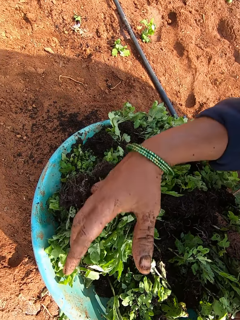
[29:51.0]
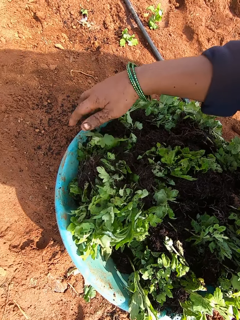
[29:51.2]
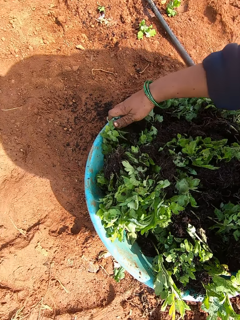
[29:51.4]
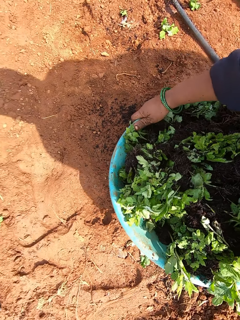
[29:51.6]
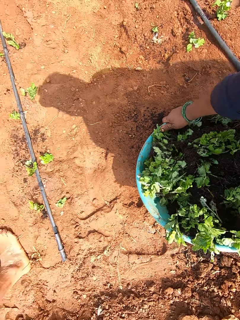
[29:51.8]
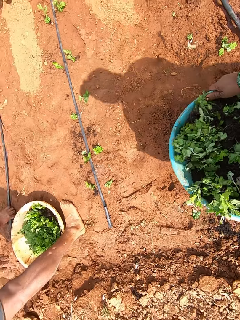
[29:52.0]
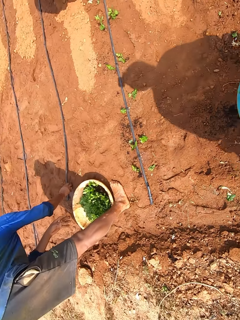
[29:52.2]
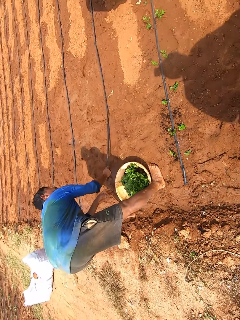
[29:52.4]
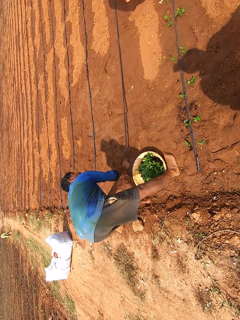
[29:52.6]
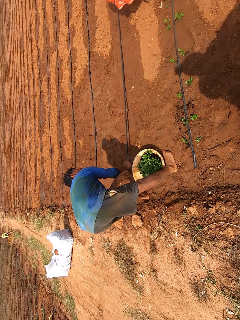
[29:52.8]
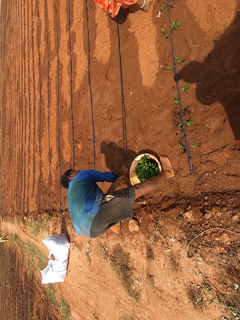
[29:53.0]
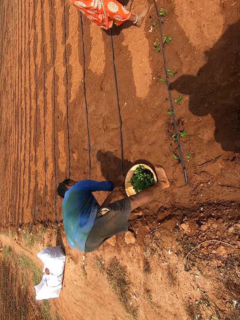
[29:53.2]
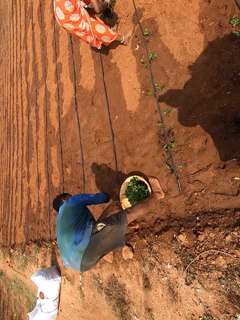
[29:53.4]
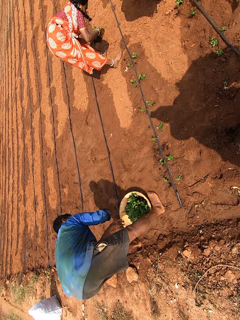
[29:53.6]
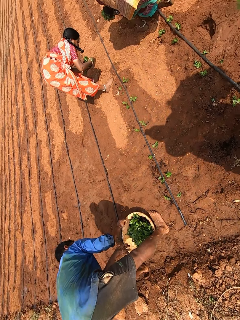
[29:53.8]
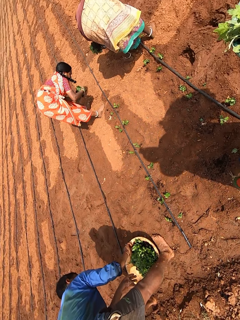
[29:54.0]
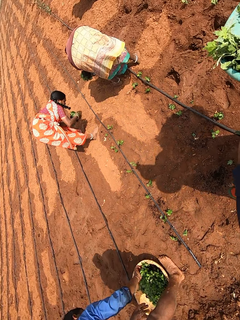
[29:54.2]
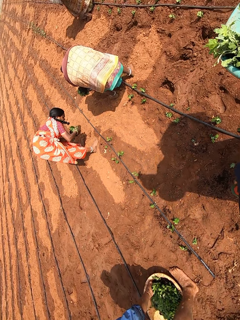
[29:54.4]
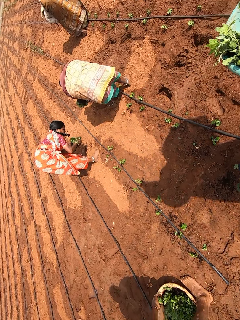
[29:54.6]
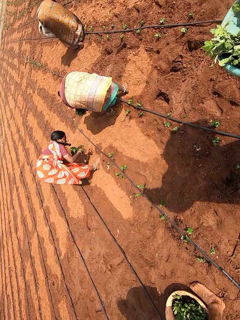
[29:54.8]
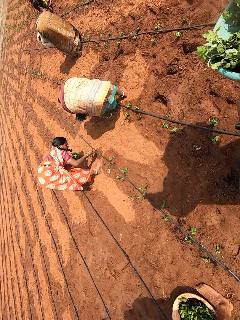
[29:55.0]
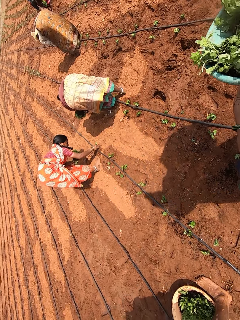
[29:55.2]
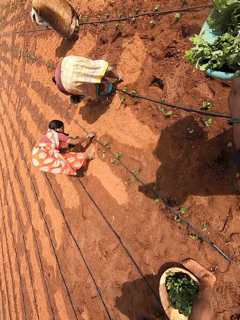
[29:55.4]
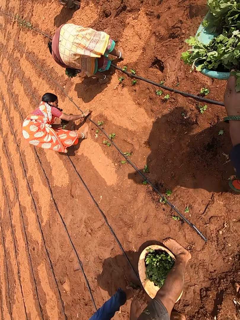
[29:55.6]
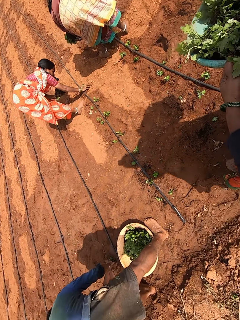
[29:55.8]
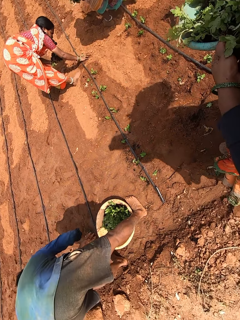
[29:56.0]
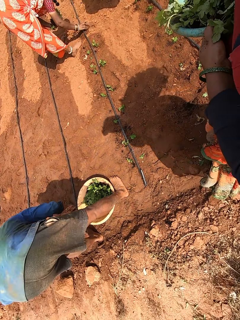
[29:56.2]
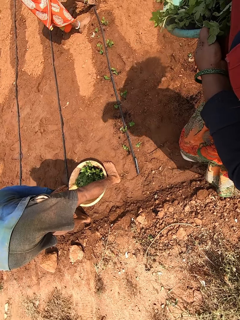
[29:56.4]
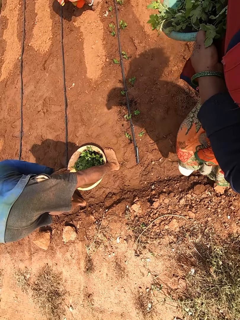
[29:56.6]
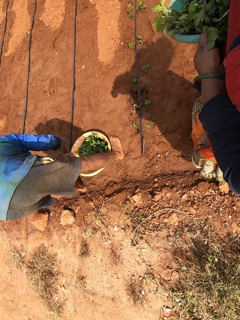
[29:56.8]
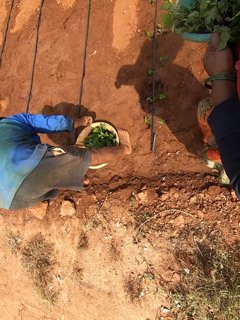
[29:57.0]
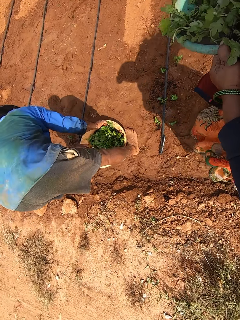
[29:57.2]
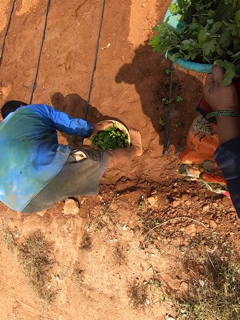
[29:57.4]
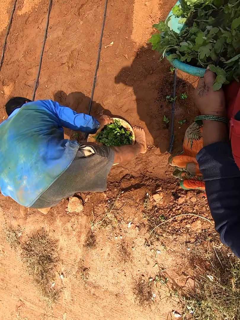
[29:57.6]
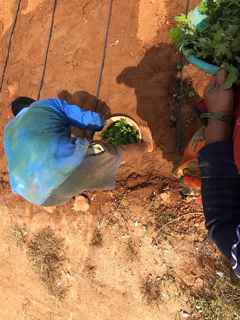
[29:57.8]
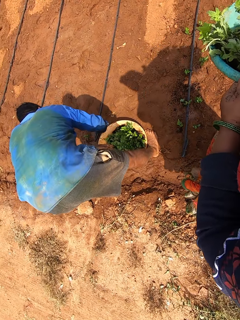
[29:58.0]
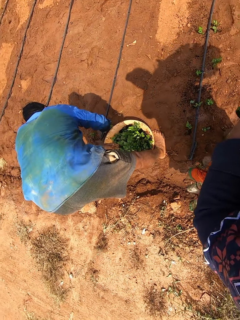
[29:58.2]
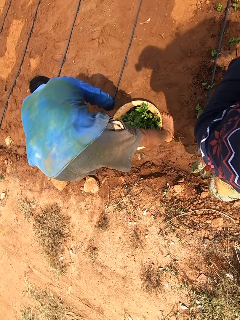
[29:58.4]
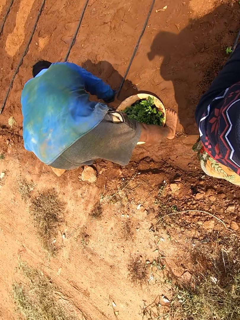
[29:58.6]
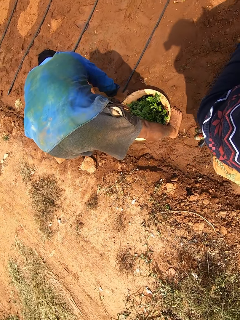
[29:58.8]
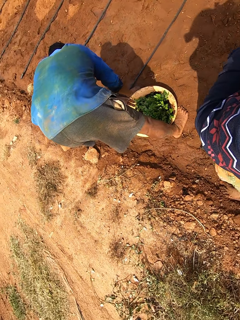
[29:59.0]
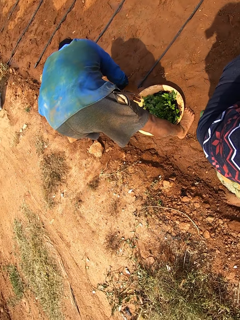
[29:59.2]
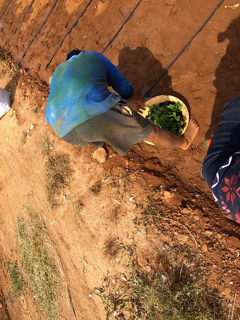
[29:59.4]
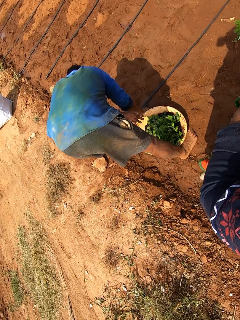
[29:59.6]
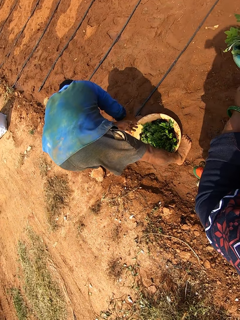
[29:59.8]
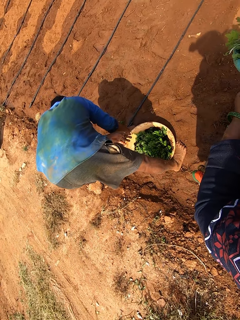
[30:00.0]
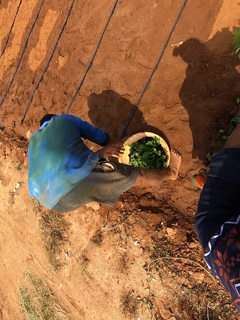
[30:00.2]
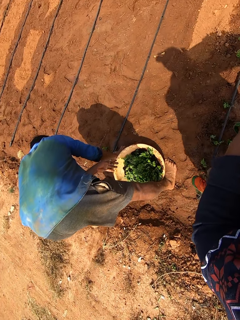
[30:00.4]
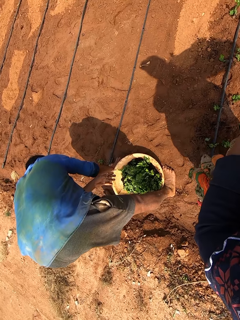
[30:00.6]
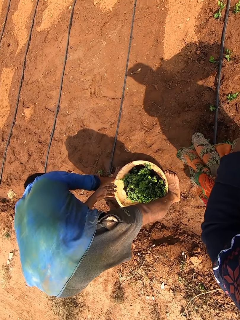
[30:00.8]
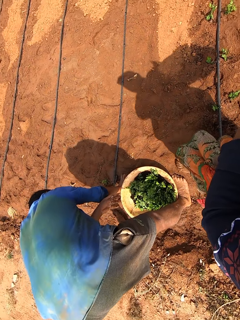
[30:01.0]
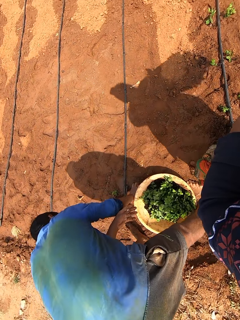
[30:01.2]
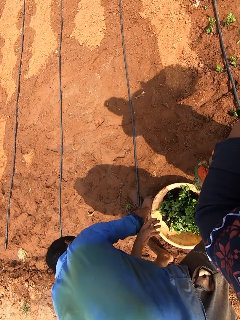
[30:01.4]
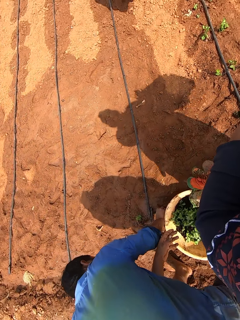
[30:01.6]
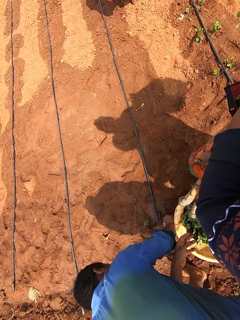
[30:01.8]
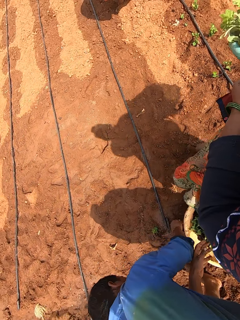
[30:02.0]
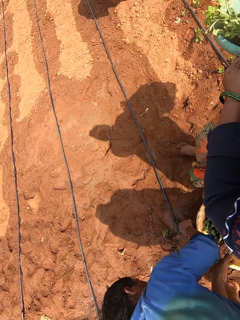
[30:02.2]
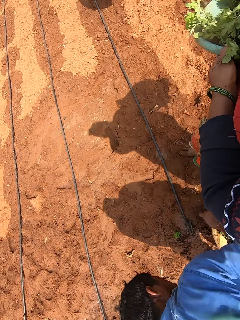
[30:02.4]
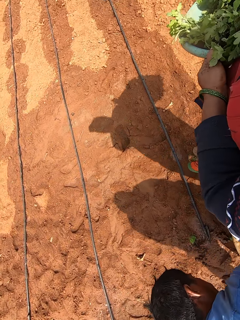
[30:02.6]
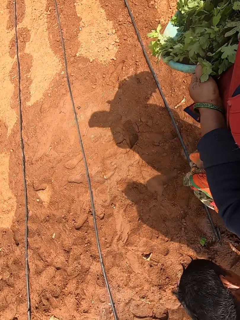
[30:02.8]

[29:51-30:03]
The camera wearer presses the seedlings in the bowl with her right hand. She holds the bowl of seedlings on the ground with both hands. She carries the bowl of seedlings from the ground with both hands. A man holds a pipe on the ground with his right hand and adjusts the pipe on the ground with his right hand. The camera wearer walks in the farm. A woman picks a seedling from her left hand with her right hand. The man picks a seedling from the bowl on the ground with his right hand. The man plants the seedling on the ground with his right hand. The woman plants the seedling on the ground with her right hand. The man picks a seedling from the bowl on the ground with his right hand. The man plants the seedling on the ground with his right hand.

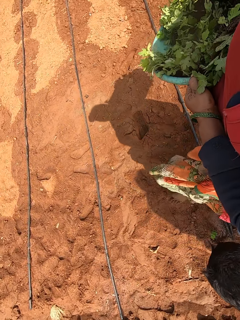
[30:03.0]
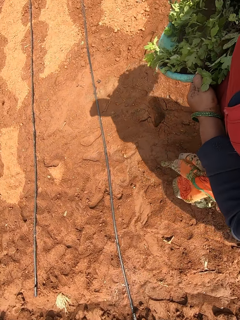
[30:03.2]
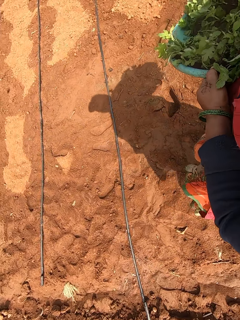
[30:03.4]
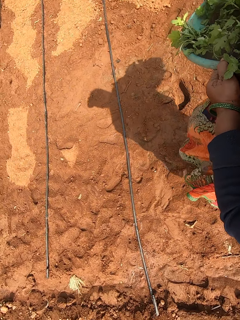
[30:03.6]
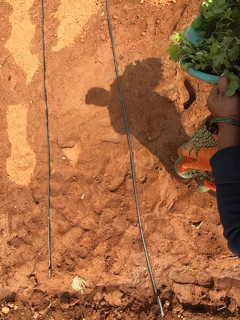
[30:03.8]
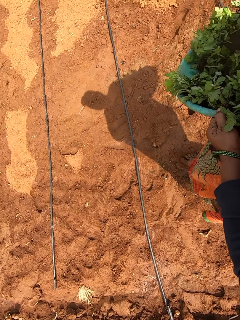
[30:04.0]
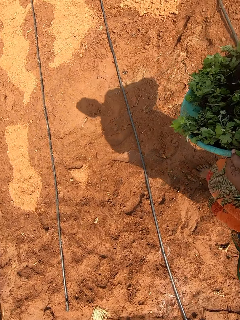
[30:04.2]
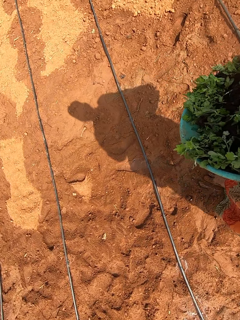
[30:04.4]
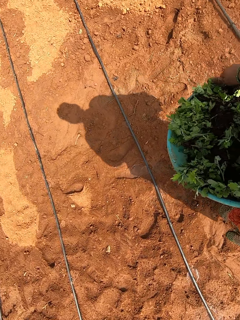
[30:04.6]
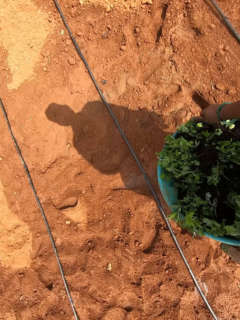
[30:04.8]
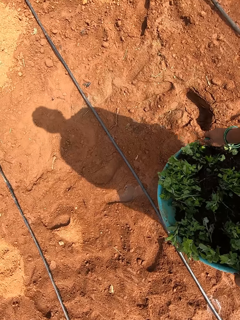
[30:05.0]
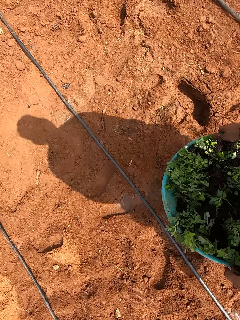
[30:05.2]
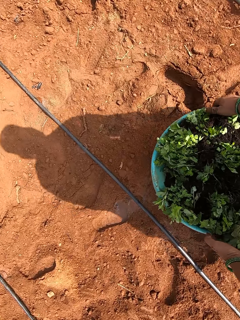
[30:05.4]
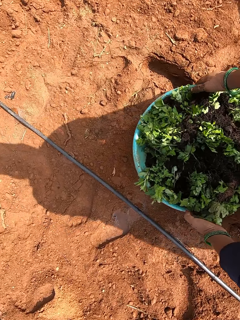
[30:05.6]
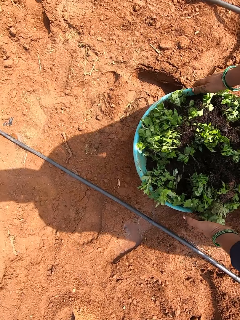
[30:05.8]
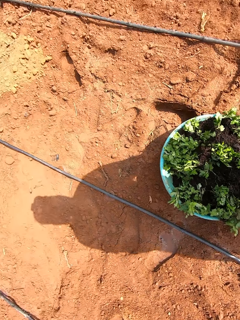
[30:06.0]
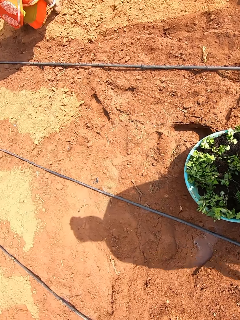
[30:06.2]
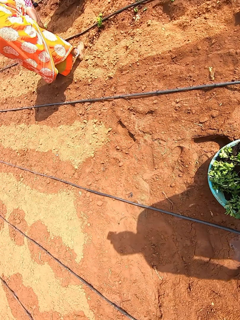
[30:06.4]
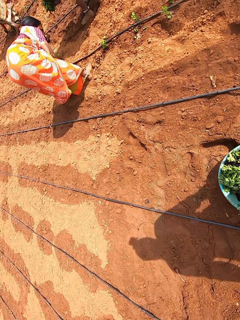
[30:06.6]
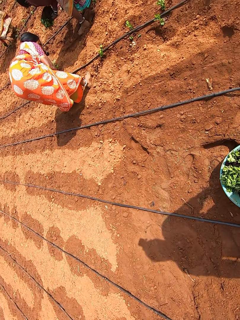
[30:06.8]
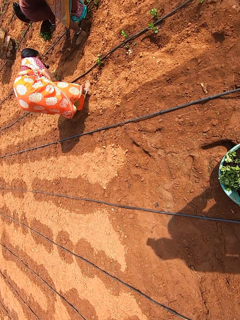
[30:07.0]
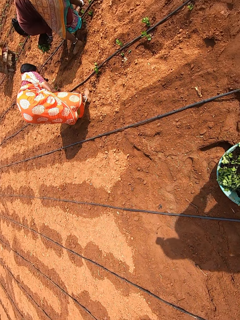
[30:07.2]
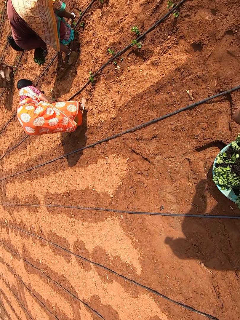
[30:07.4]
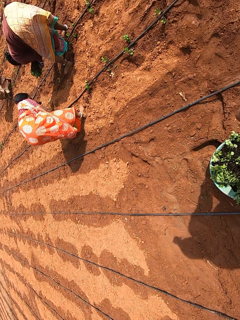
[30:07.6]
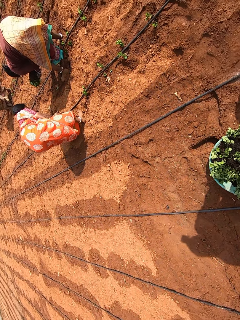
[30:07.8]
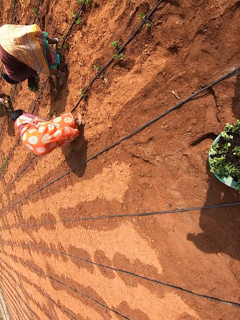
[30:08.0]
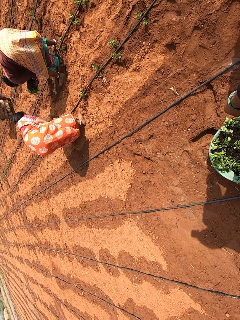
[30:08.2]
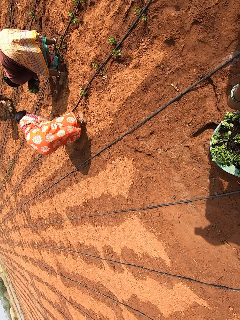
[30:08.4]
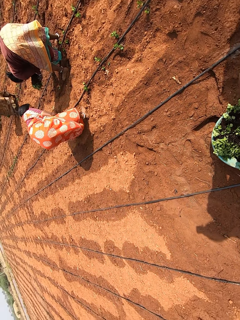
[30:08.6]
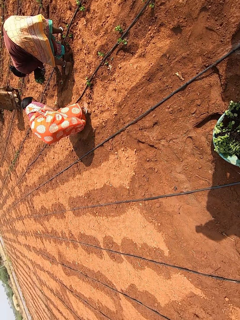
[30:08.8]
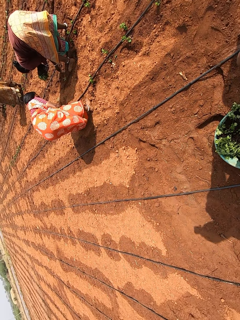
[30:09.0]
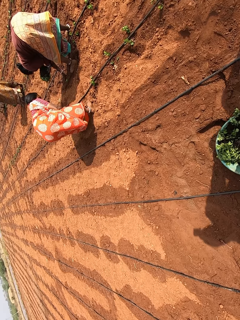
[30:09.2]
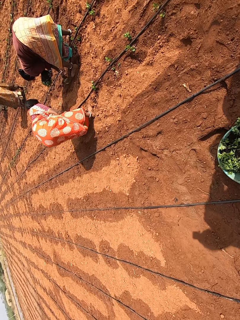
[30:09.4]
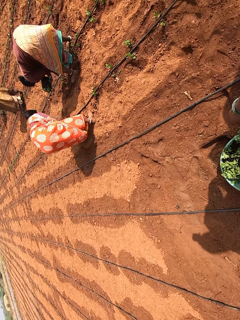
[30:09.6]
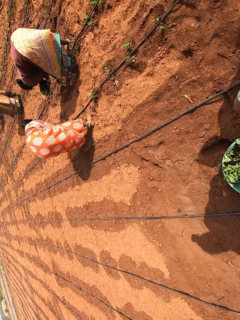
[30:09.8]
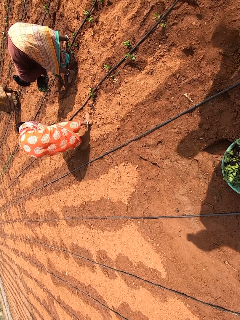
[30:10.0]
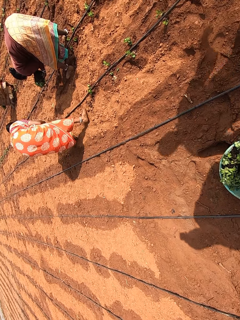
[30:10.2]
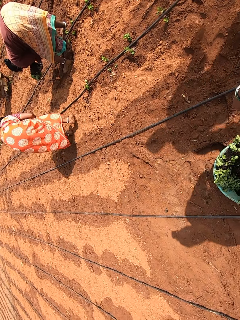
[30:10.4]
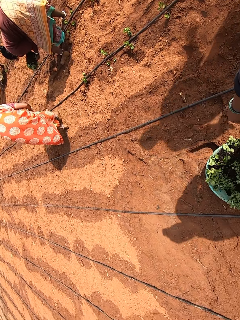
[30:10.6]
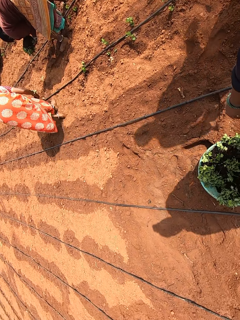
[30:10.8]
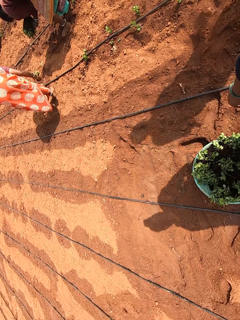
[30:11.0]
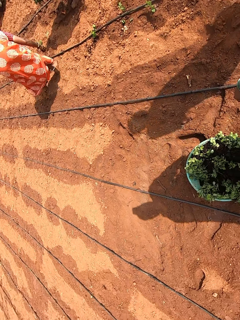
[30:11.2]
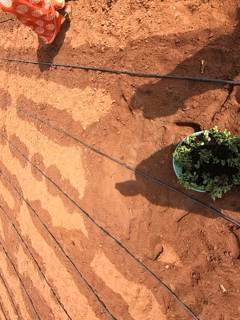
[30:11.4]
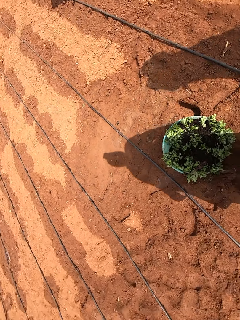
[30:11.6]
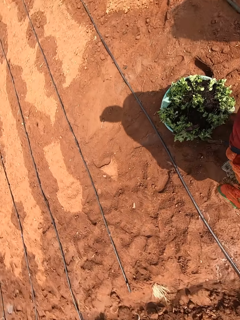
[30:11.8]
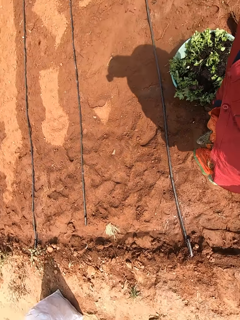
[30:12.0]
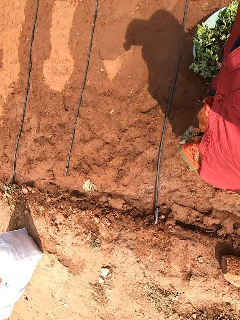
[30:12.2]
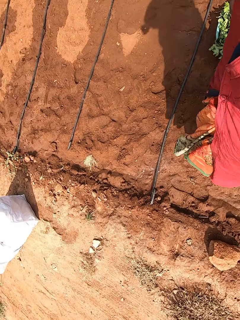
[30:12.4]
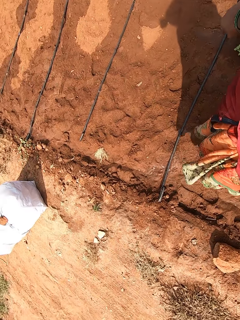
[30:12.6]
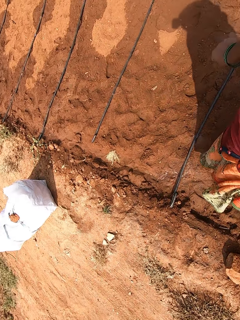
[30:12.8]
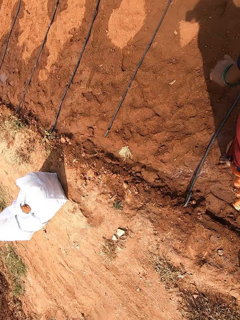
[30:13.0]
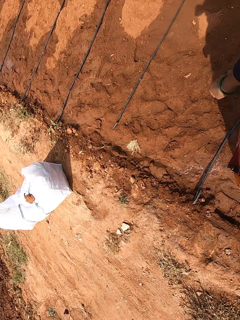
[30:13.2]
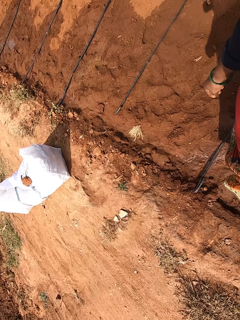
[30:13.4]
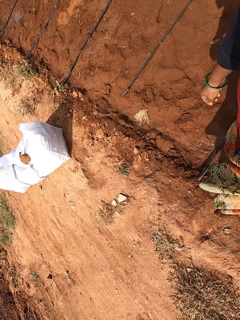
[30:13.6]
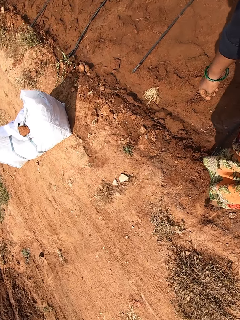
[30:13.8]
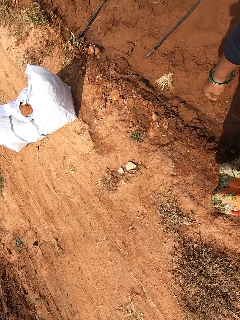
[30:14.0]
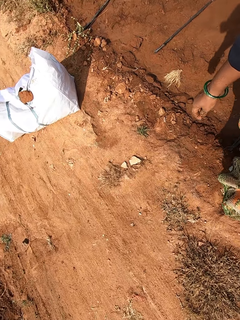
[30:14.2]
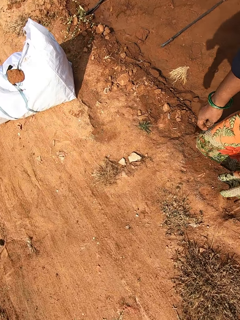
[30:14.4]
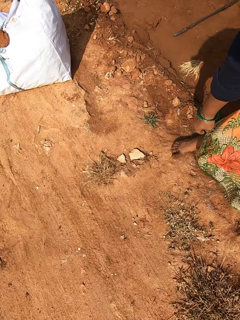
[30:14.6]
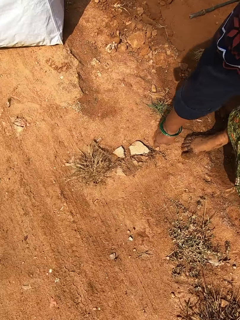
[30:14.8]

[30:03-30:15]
The camera wearer places the bowl of seedlings on the ground with both hands. She looks around. A woman holds a seedling with her right hand and plants the seedling on the ground with her right hand.
